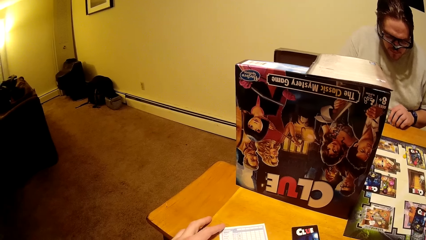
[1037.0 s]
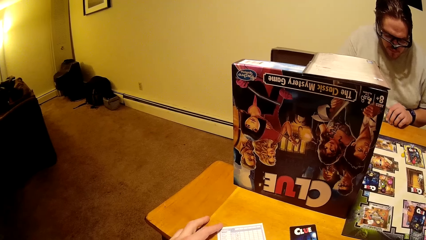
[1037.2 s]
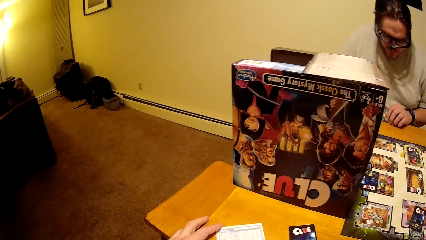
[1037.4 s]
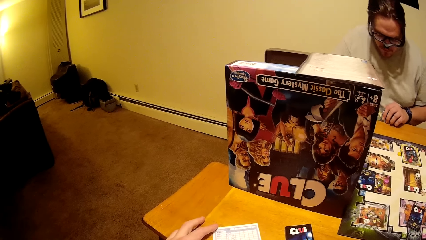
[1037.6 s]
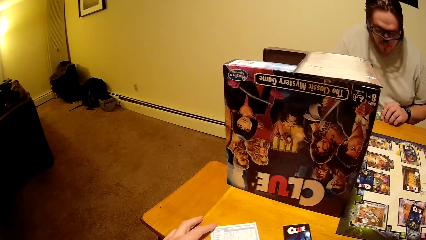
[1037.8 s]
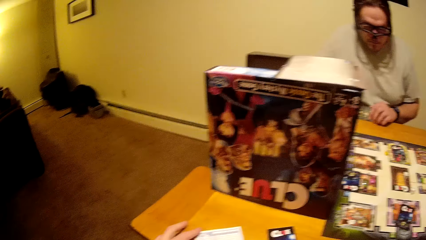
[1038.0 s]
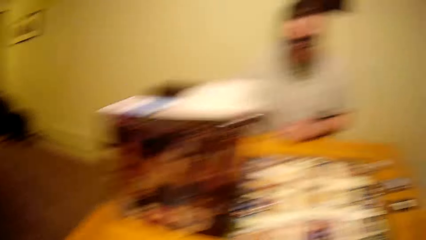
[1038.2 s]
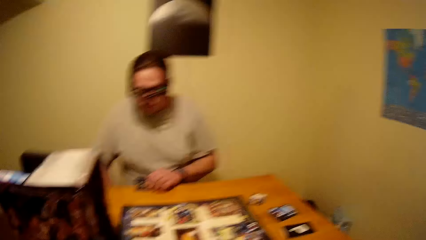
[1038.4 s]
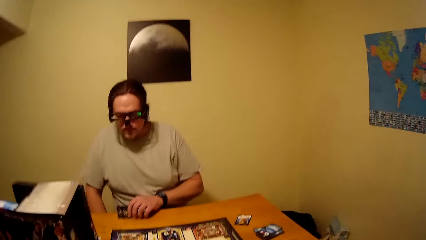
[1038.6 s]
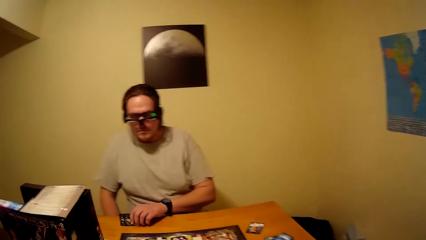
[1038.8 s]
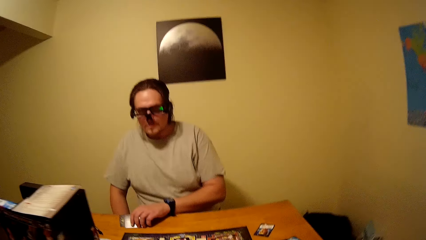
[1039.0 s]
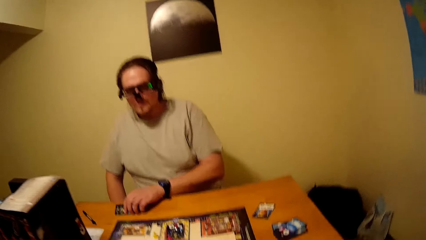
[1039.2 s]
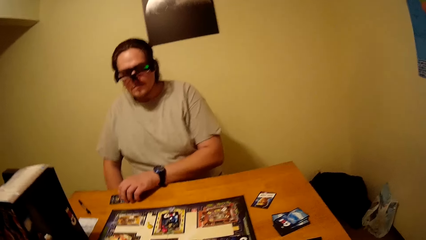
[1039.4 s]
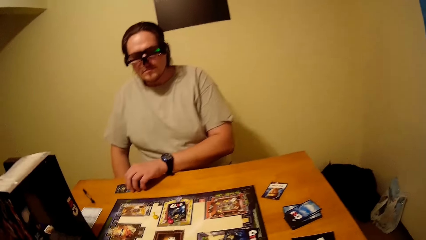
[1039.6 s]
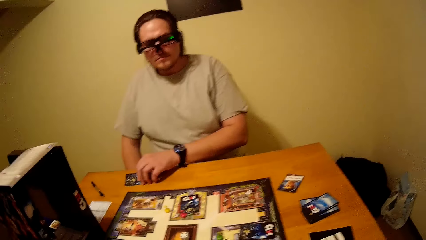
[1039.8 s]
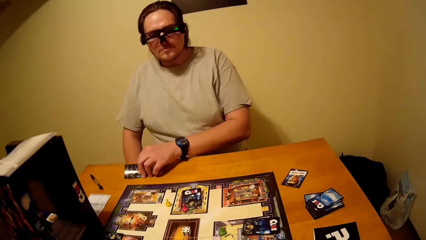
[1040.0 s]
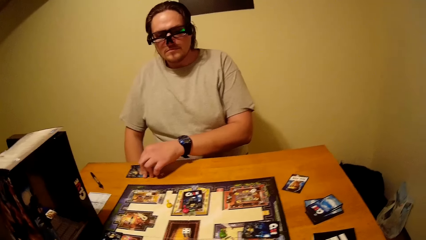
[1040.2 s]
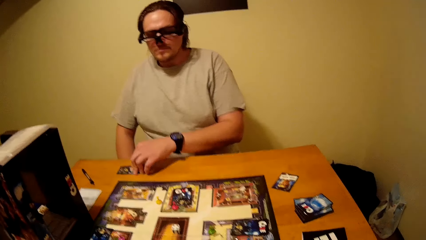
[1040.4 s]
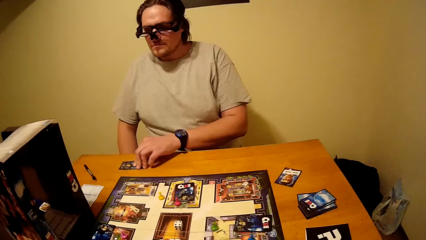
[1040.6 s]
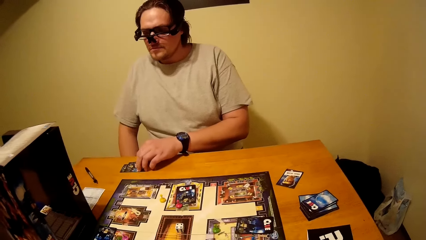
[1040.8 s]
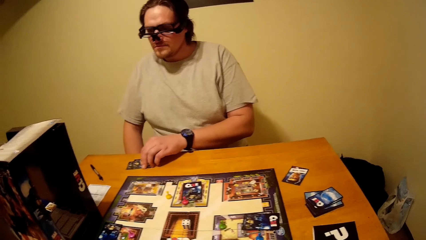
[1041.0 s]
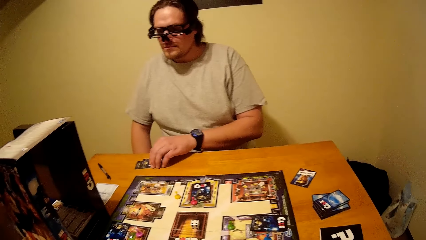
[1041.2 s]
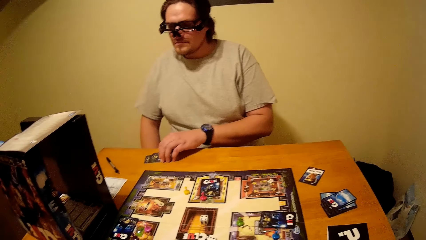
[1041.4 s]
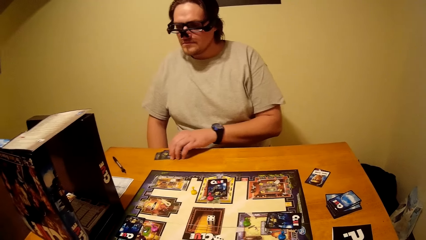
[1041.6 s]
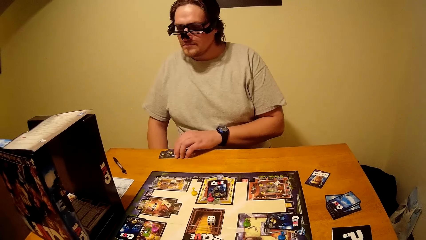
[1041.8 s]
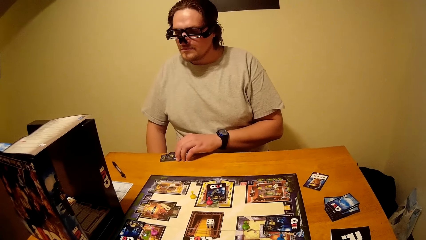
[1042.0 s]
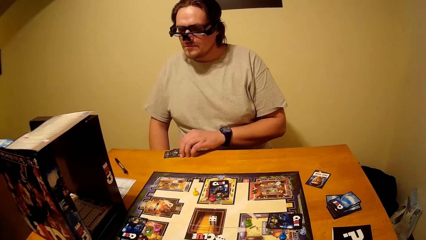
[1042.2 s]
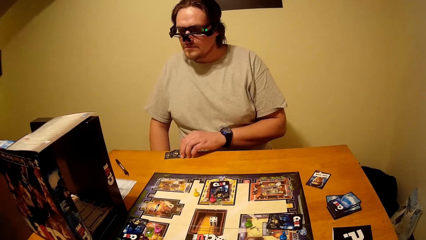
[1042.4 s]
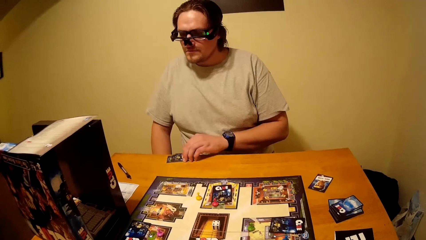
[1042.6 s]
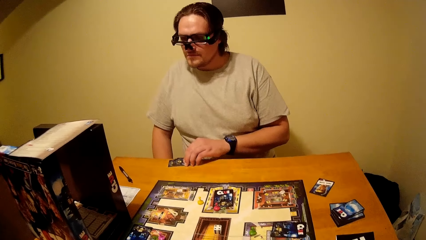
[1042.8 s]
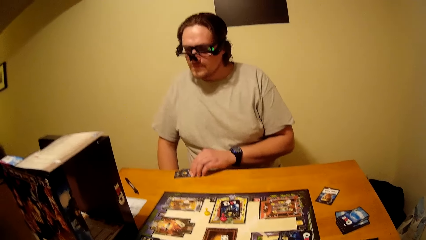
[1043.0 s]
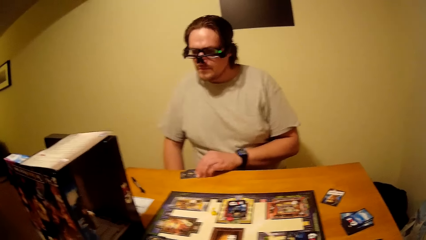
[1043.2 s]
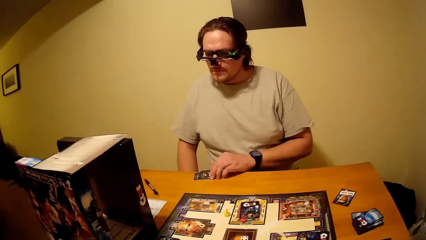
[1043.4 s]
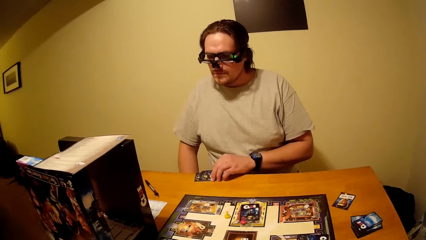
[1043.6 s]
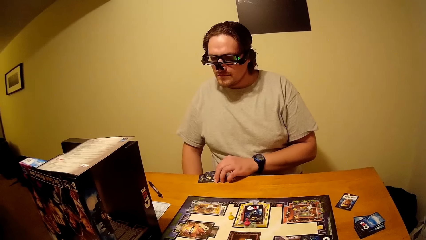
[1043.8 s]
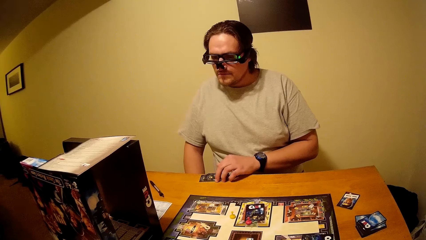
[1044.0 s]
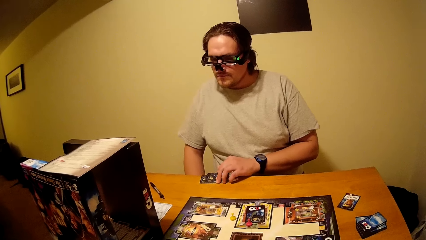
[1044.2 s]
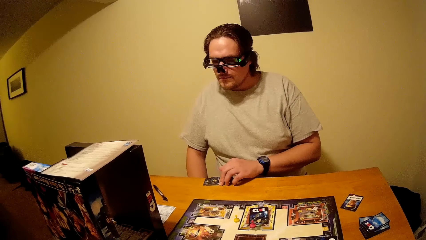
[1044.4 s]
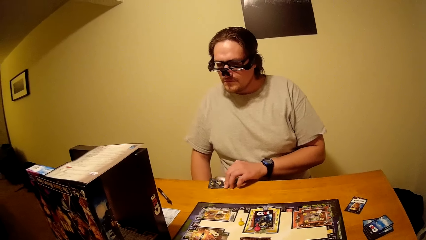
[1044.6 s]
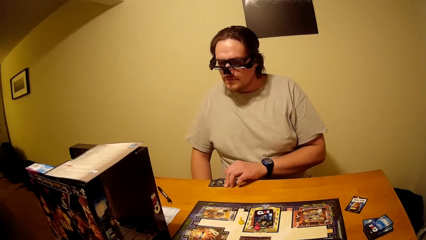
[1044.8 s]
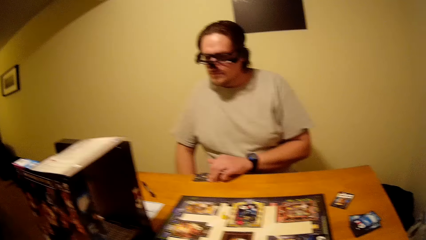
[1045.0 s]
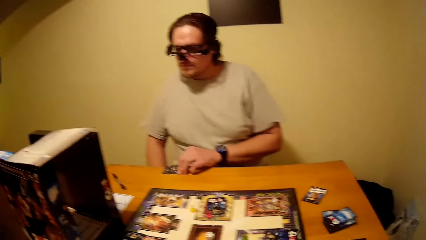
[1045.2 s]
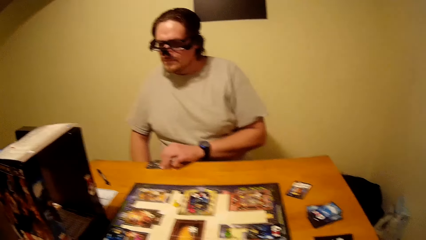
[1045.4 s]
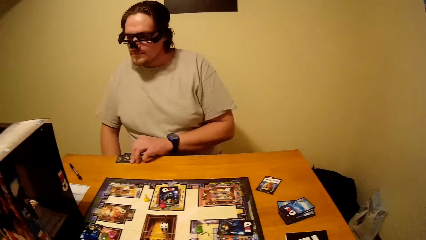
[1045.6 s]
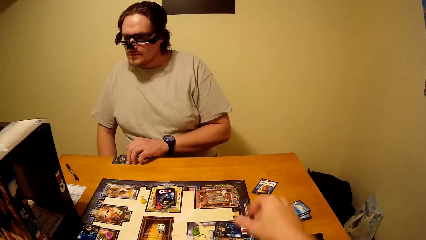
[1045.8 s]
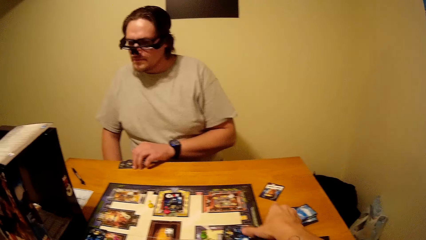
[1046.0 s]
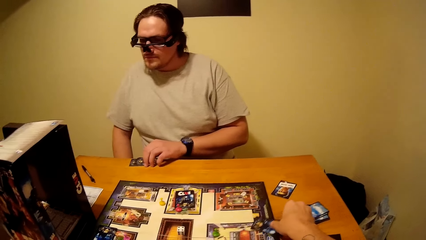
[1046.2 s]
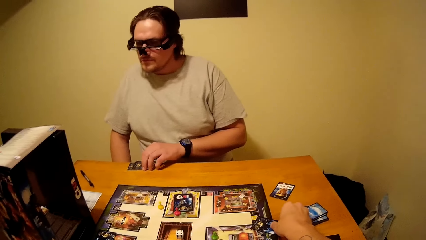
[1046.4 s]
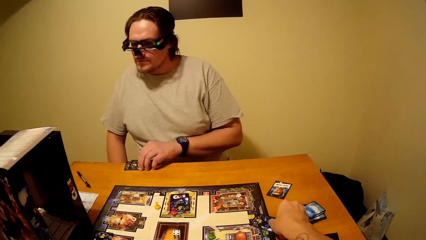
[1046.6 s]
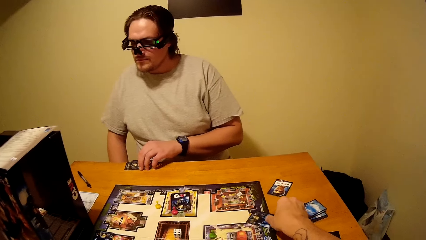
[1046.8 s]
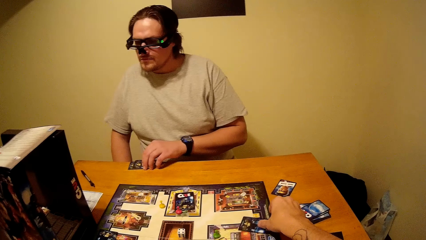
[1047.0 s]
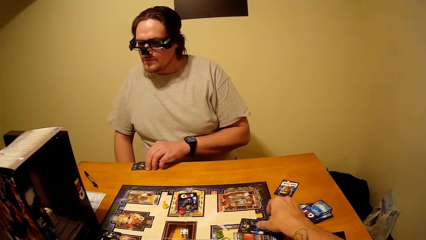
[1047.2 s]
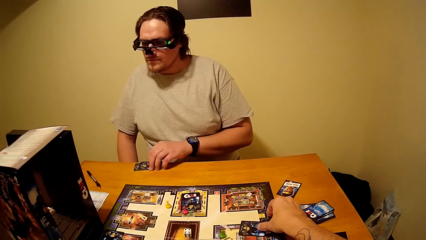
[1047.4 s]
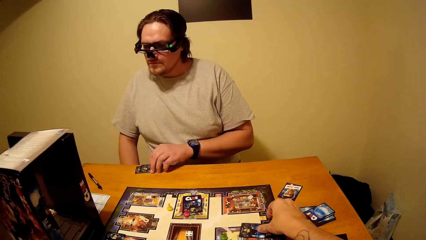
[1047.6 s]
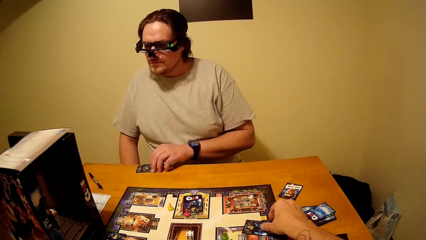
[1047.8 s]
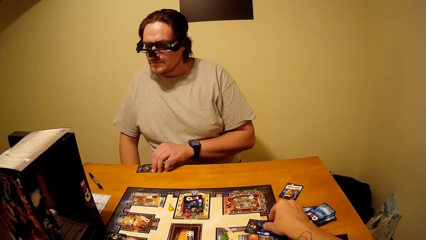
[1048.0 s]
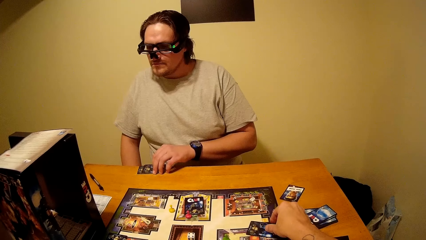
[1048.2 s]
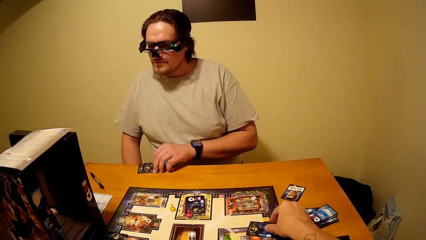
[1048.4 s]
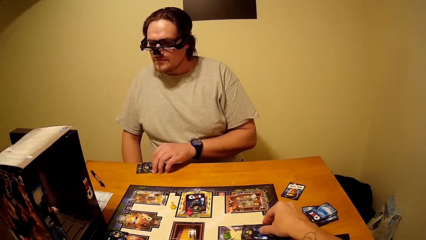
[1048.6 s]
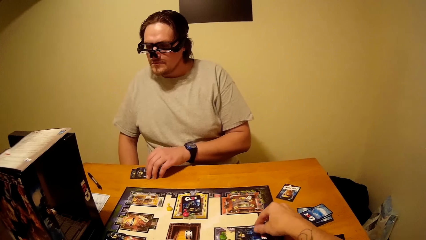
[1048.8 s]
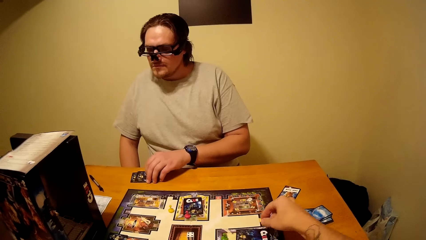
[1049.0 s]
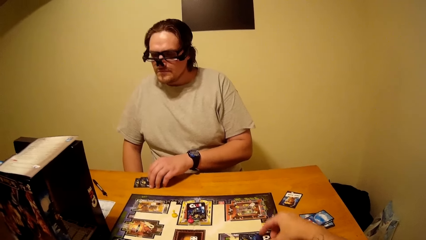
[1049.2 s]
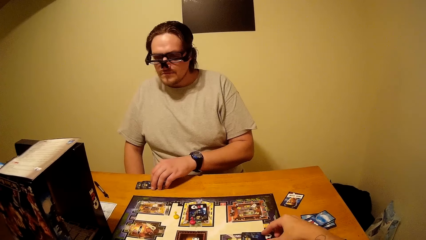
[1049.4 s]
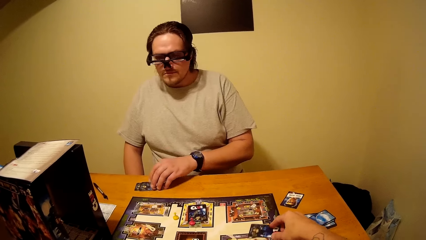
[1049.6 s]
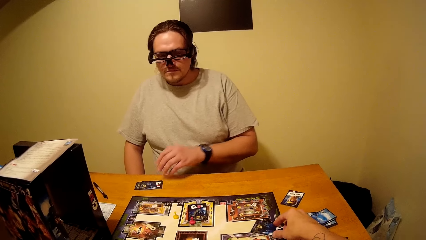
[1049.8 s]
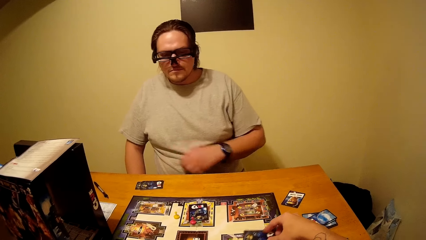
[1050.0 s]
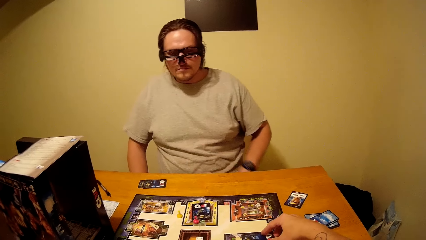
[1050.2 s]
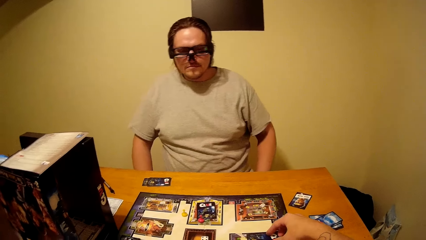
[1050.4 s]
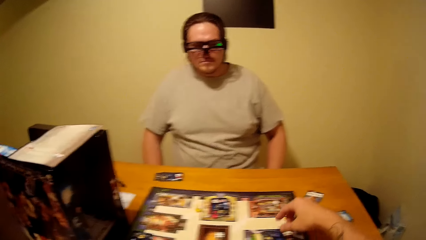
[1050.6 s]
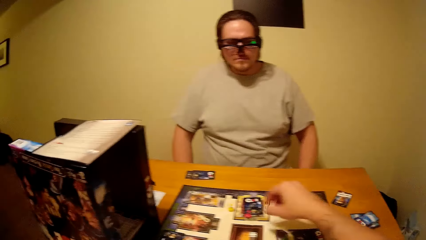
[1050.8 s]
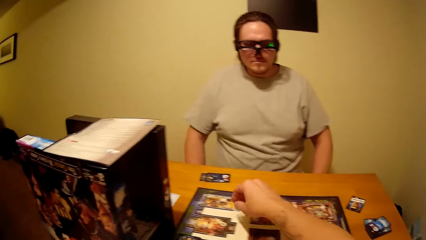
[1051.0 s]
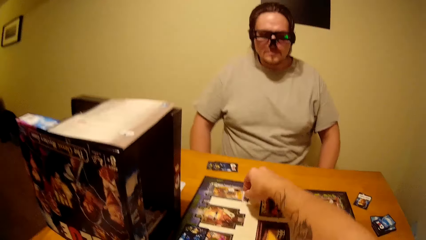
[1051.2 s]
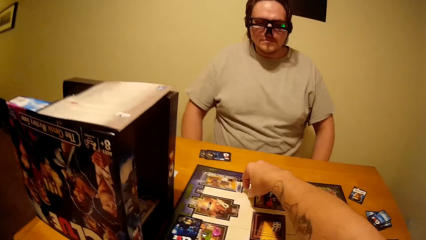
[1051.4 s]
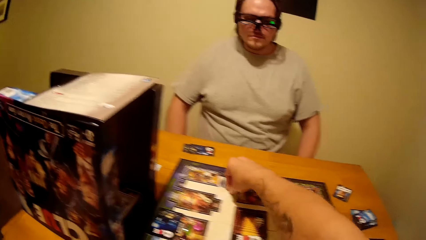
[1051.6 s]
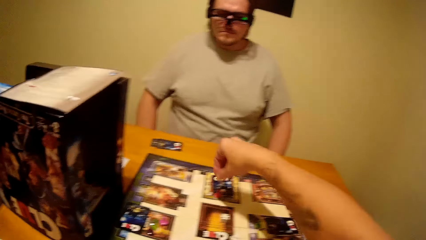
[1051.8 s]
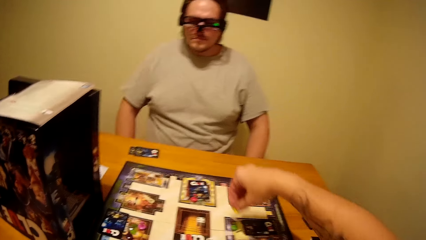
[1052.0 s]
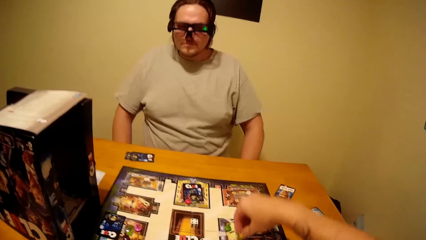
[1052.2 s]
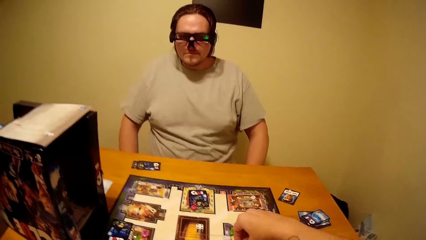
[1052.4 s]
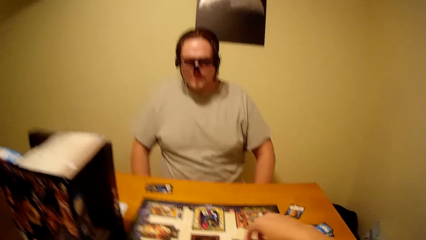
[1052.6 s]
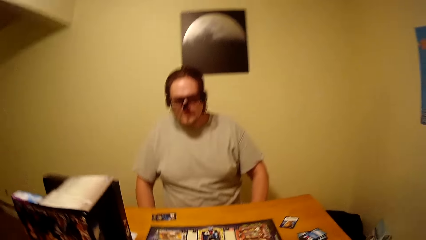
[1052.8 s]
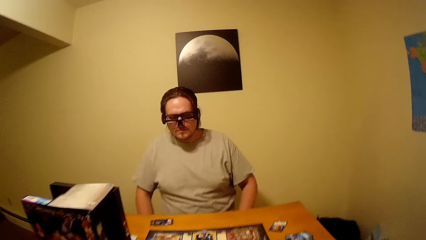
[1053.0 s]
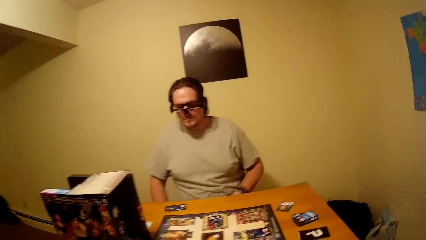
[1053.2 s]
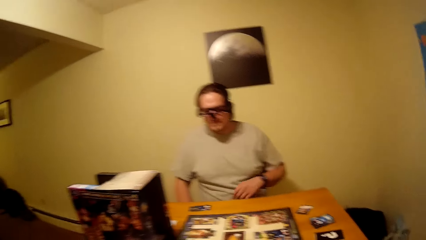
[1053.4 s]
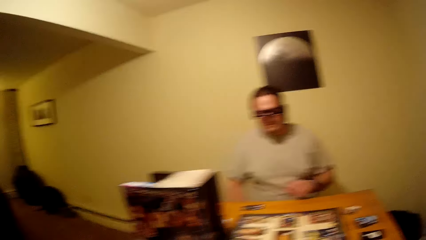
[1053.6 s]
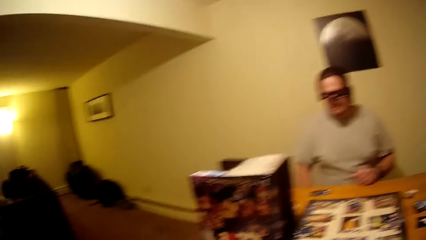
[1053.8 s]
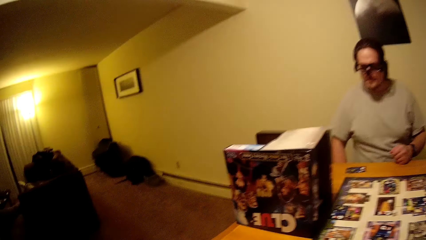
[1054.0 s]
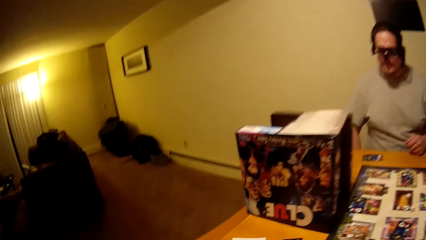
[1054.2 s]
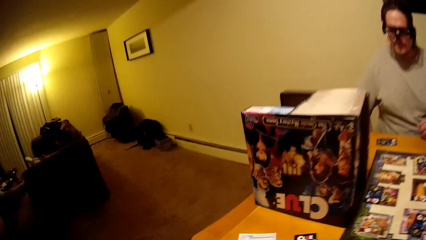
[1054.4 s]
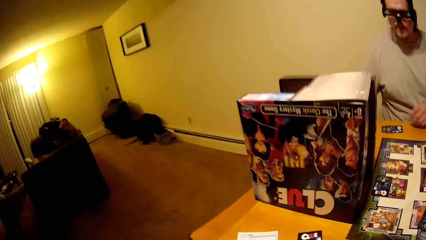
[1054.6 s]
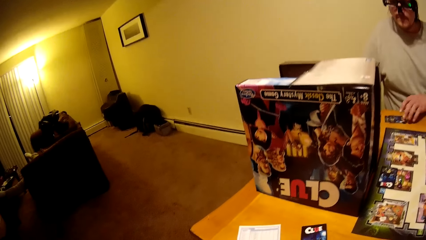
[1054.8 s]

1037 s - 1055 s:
The man flips cards in his hands. The man flips the cards on the table. The camera wearer slides a card on the board. They touch the card from the clue board. The man places the cards on the table. The camera wearer picks a pawn from the clue board and drops the pawn on the clue board.
